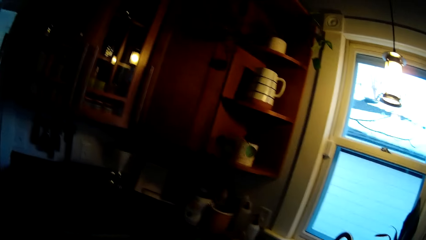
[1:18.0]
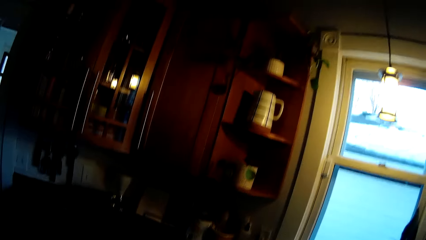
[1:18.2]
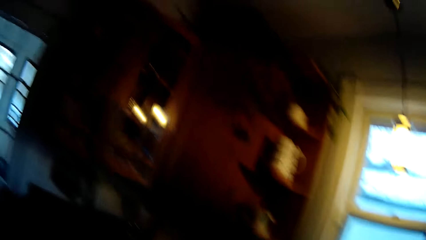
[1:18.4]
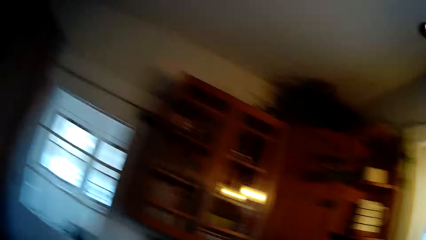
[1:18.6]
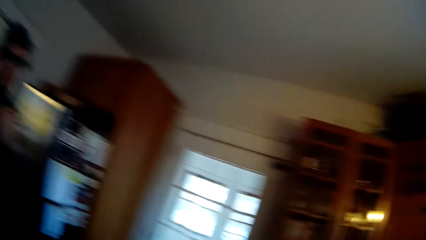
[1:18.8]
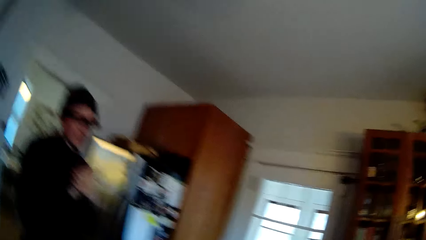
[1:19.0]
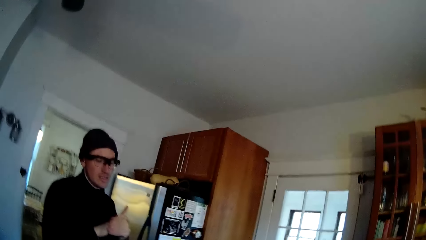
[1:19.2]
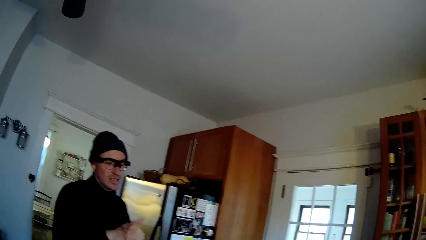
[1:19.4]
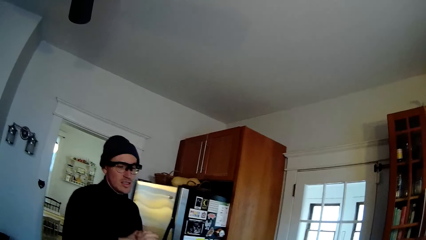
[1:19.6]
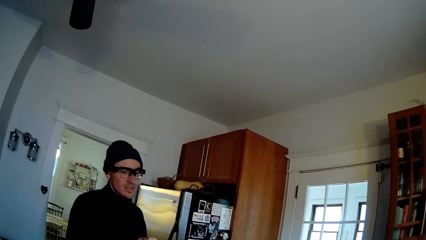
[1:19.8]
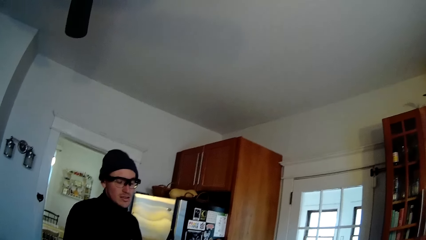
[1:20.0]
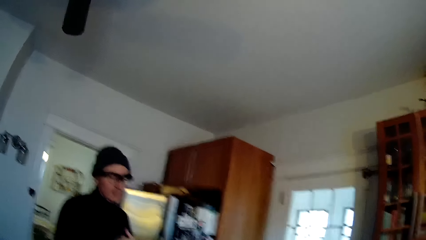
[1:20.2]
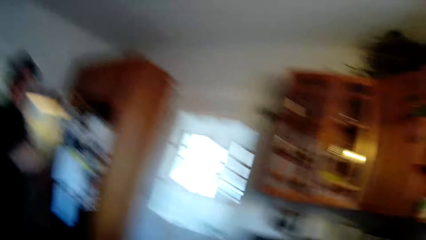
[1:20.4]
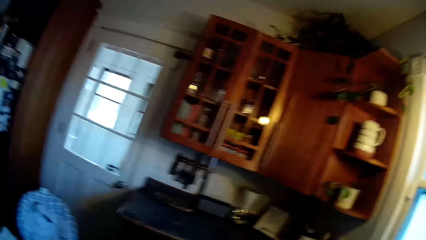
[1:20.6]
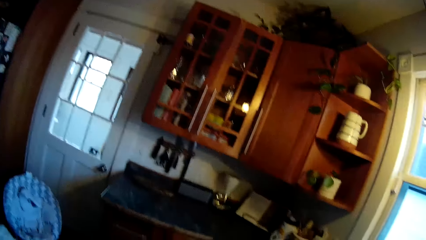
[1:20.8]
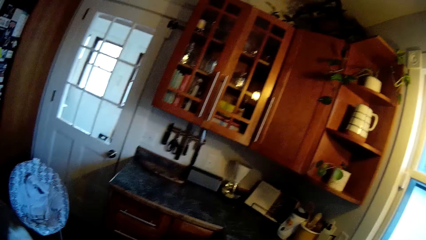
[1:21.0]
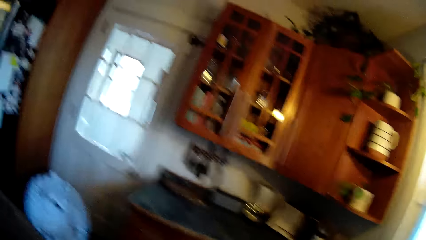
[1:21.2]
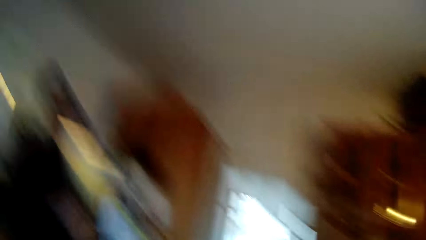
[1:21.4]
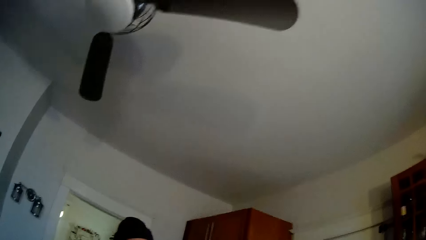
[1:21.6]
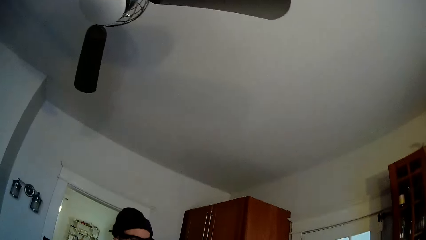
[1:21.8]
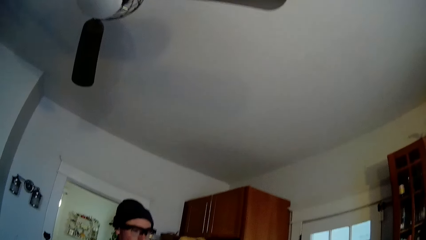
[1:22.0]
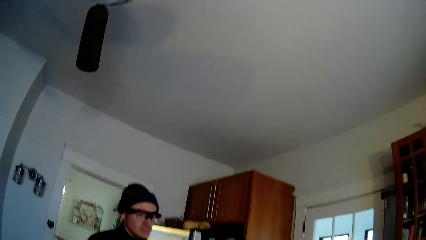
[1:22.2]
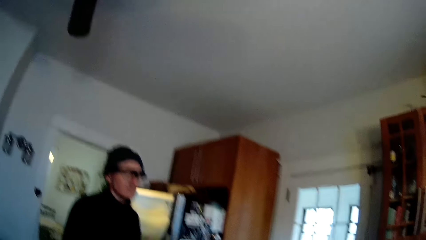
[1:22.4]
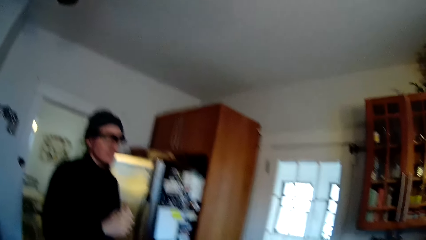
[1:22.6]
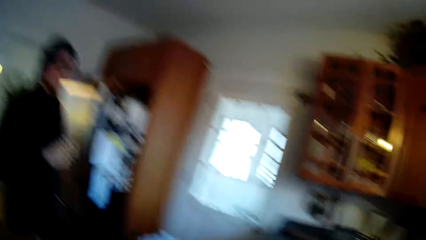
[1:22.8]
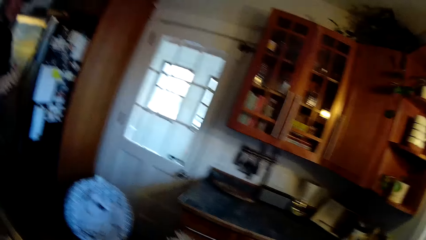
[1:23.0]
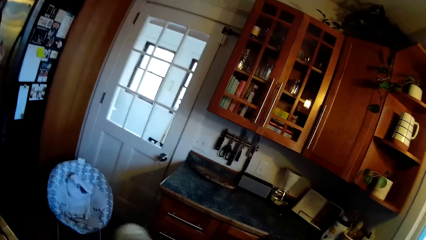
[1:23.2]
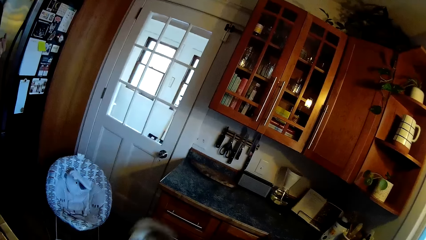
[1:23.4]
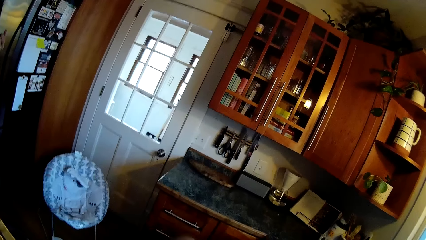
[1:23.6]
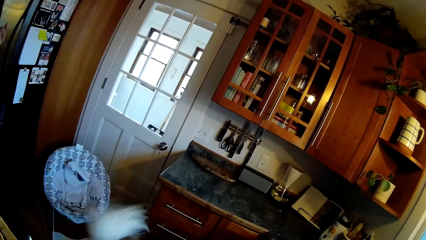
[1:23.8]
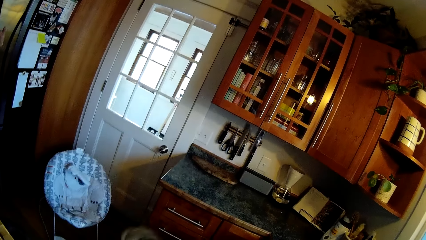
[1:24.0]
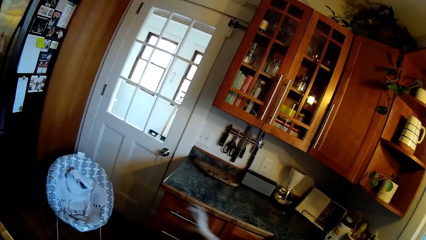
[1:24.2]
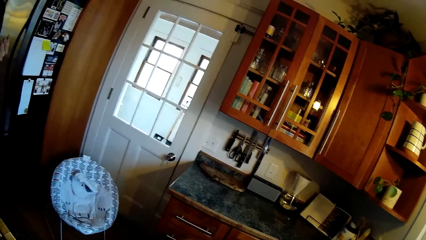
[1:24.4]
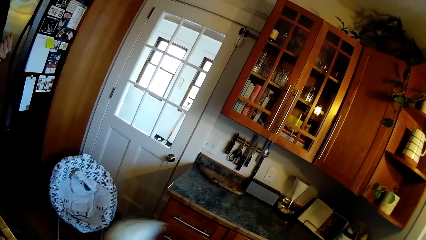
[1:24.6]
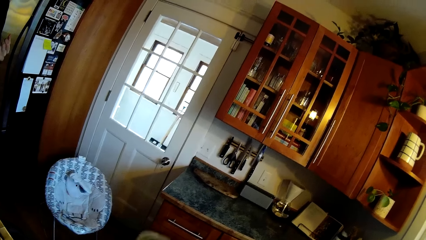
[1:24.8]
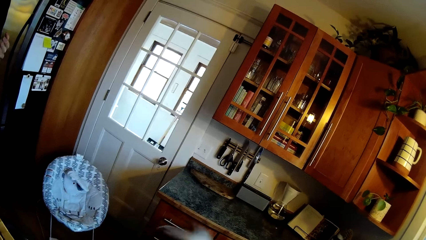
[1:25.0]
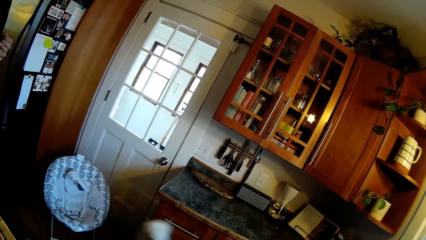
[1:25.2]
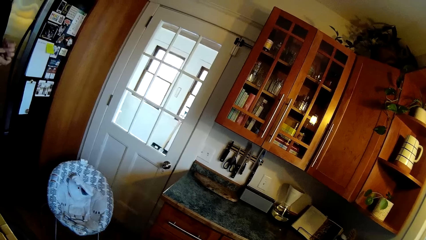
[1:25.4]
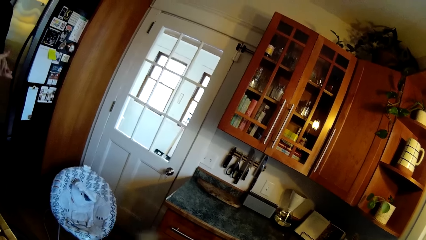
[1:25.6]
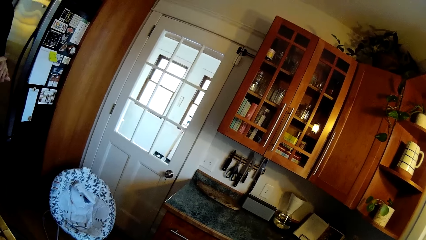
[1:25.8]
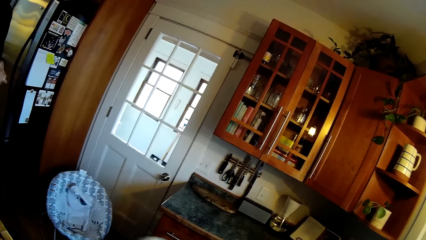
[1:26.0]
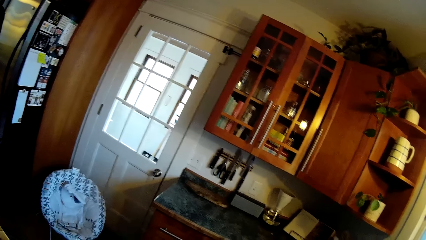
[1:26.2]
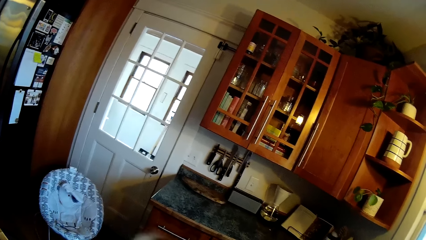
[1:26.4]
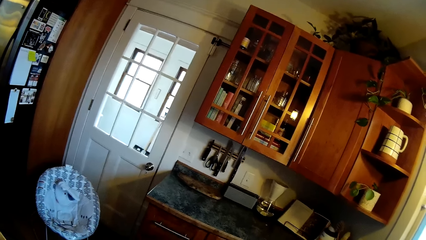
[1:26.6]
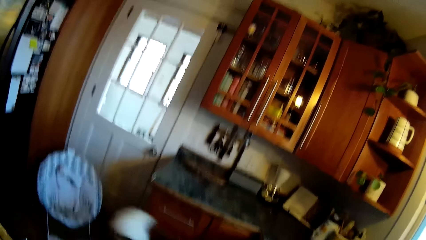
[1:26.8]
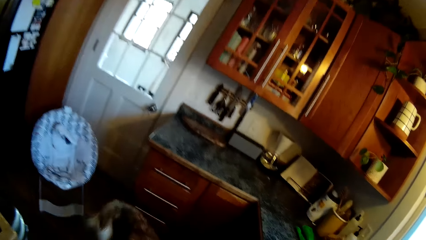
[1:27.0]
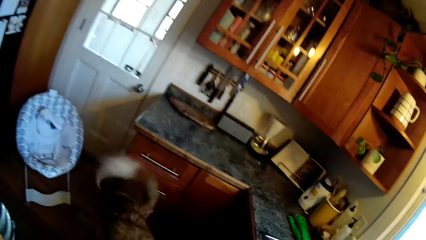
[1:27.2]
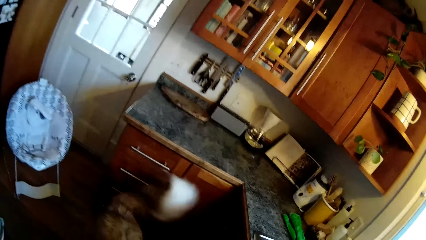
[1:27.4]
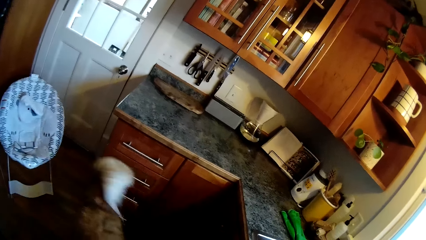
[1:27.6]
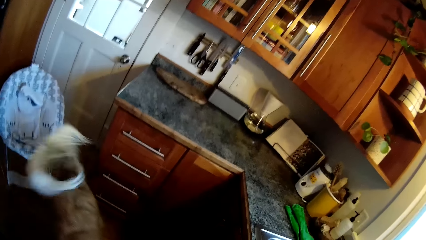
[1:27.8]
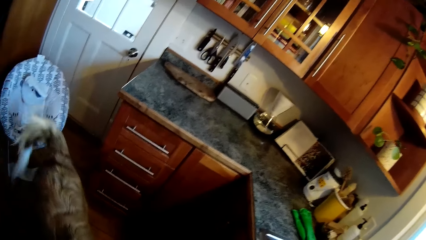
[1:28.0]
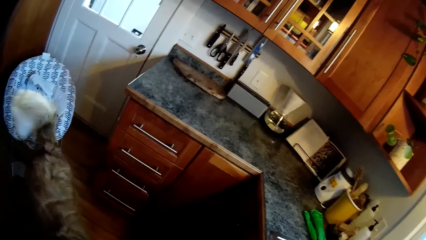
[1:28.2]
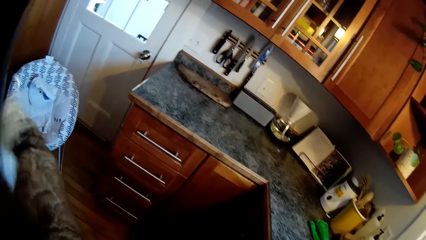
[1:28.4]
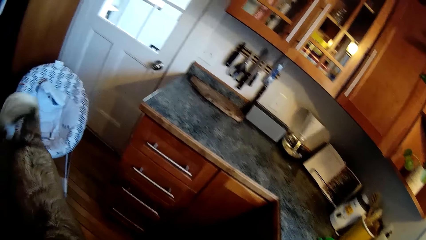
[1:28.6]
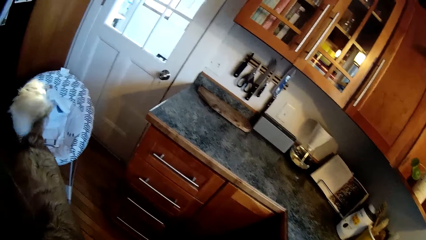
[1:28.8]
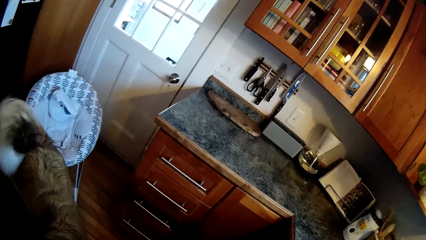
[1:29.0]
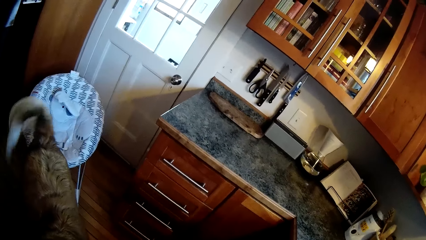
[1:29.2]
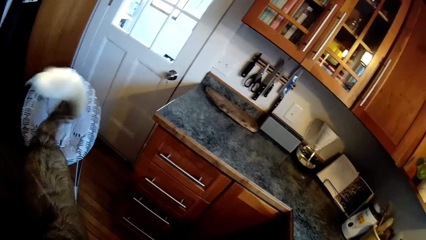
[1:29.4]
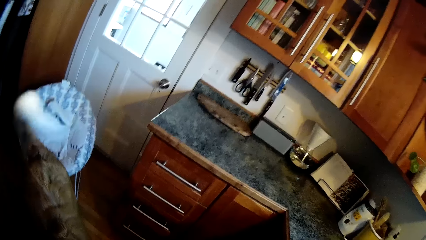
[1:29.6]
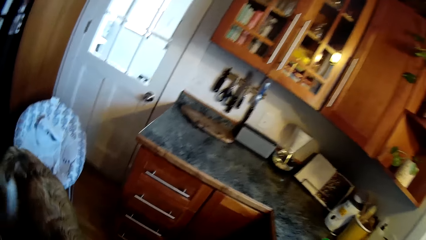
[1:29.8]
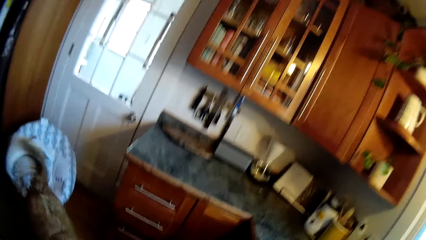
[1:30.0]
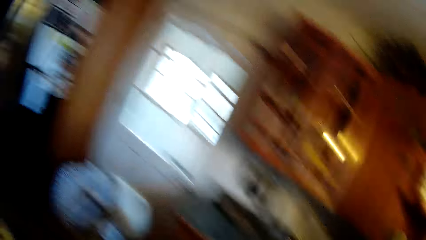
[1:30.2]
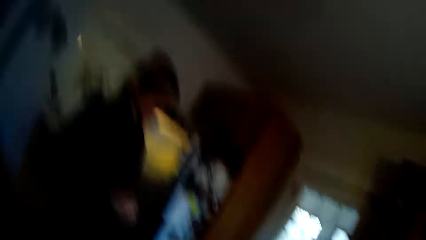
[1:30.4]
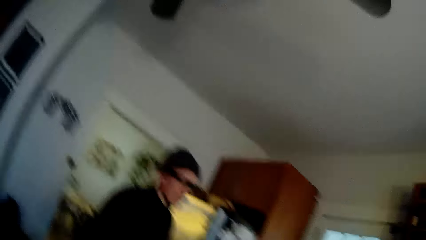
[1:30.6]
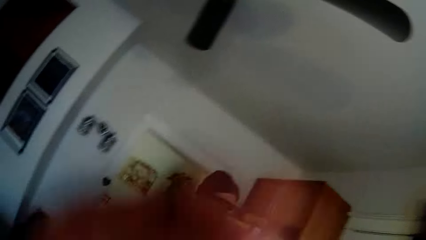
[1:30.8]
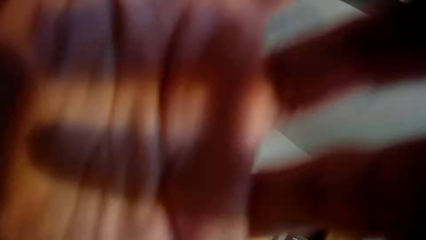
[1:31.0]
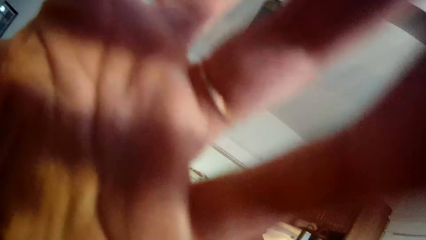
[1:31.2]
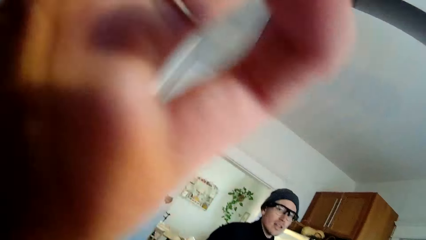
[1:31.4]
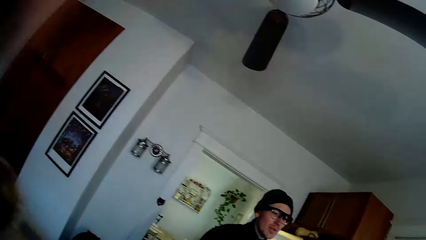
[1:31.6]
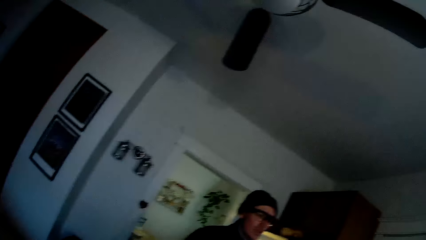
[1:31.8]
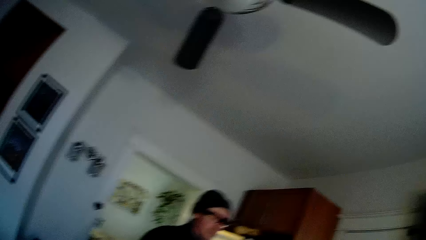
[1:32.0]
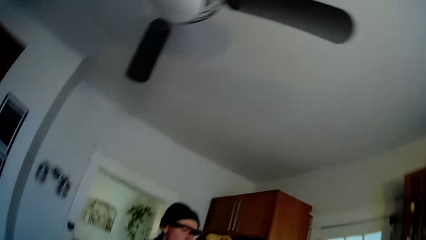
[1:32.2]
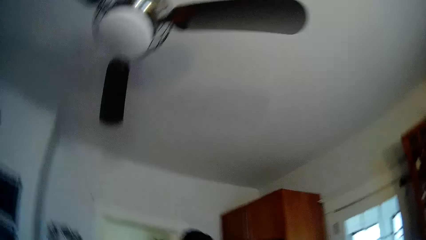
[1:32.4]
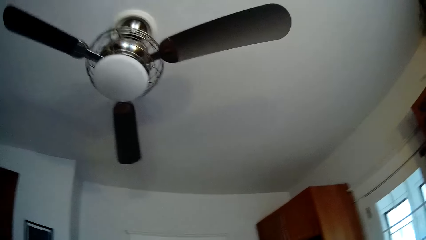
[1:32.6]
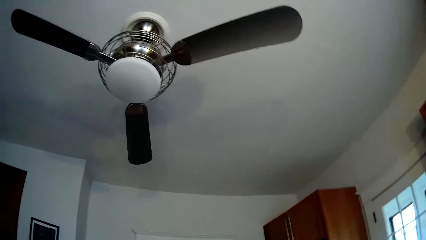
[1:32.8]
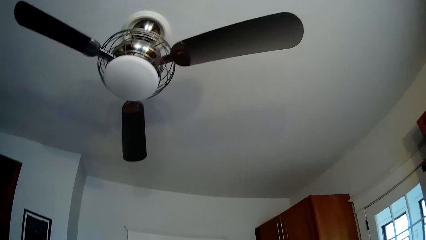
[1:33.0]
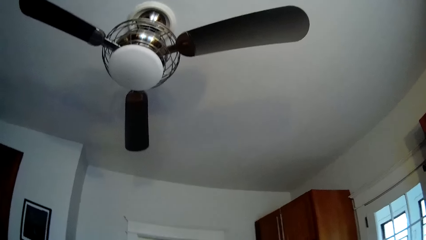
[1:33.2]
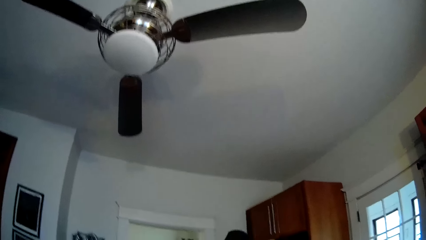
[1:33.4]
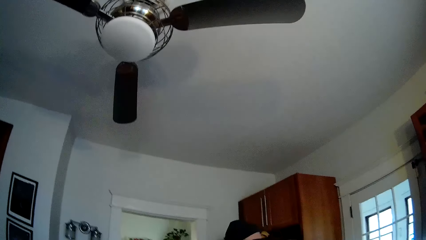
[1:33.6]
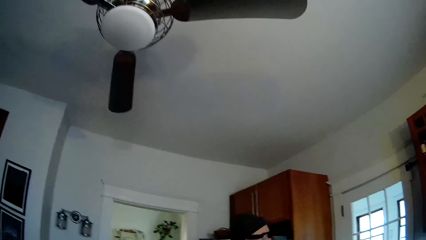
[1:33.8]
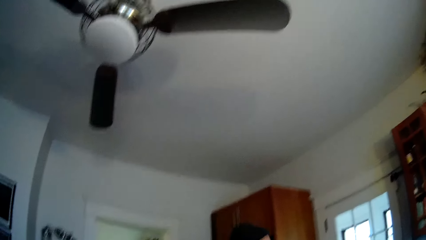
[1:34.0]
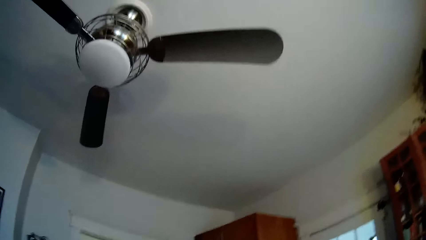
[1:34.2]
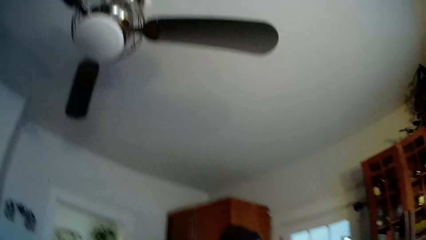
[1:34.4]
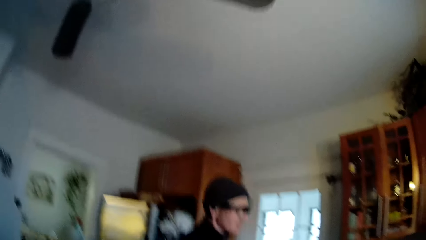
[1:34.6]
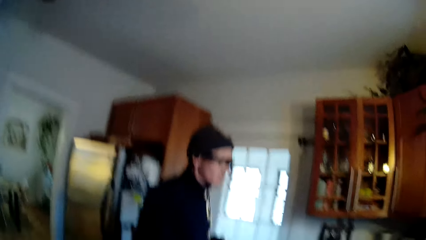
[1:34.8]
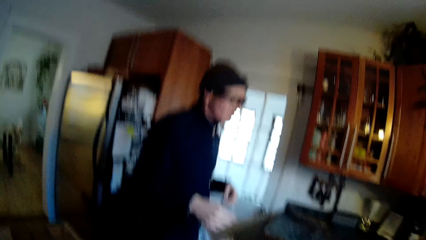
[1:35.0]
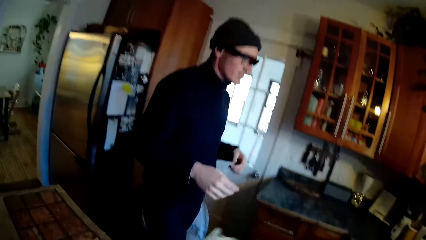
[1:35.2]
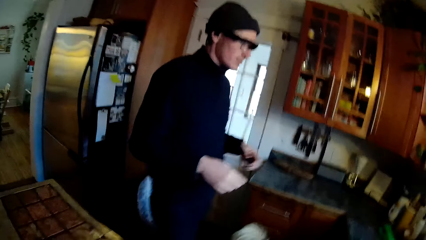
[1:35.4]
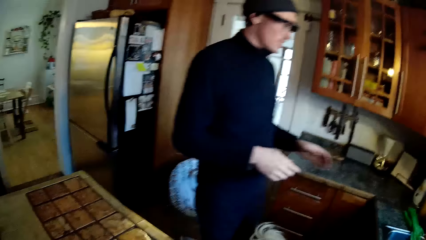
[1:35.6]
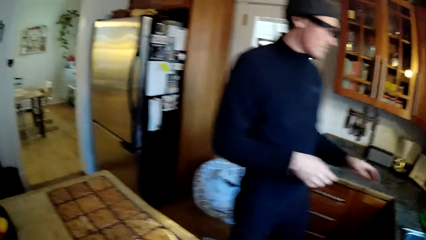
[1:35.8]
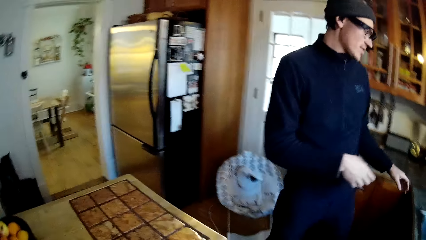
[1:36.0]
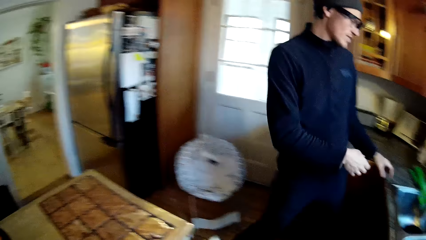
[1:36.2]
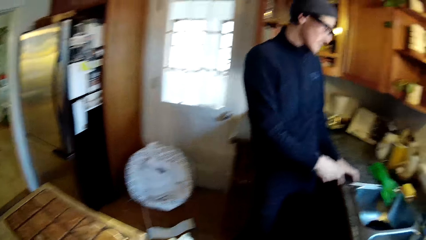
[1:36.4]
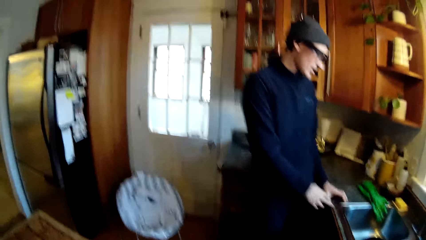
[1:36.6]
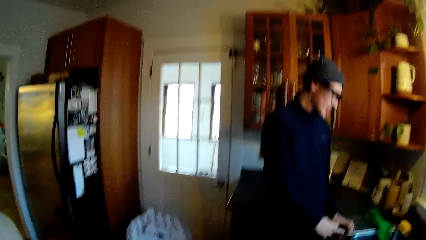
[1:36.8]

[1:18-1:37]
The camera wearer looks around. They converse with the man. A dog wags its tail in the kitchen.
